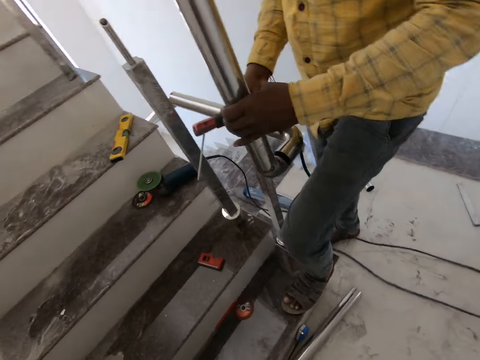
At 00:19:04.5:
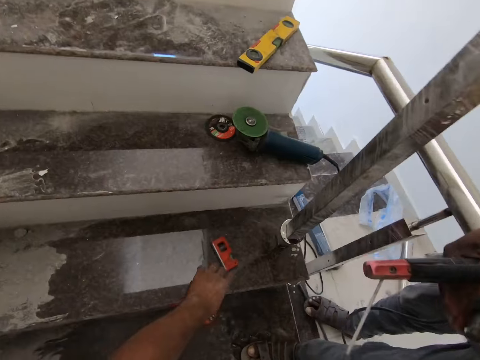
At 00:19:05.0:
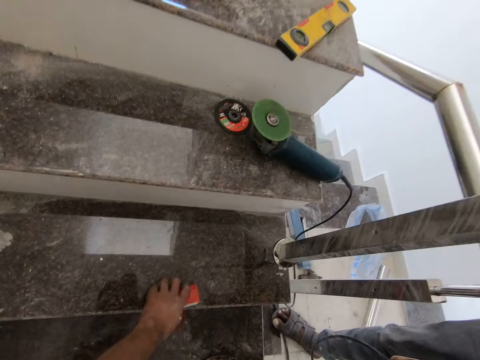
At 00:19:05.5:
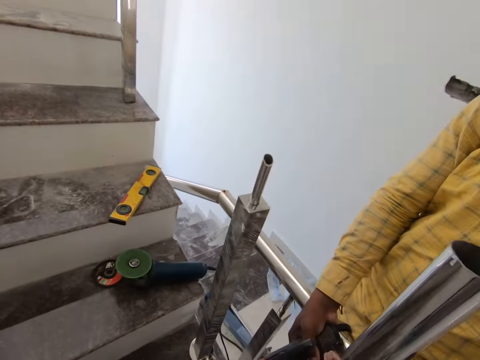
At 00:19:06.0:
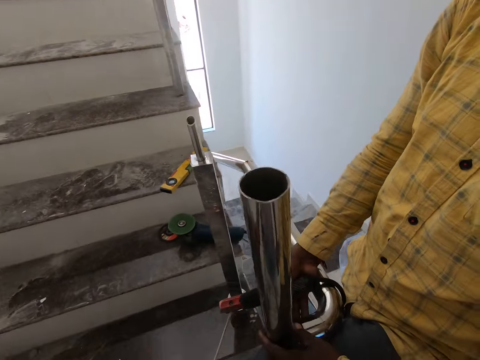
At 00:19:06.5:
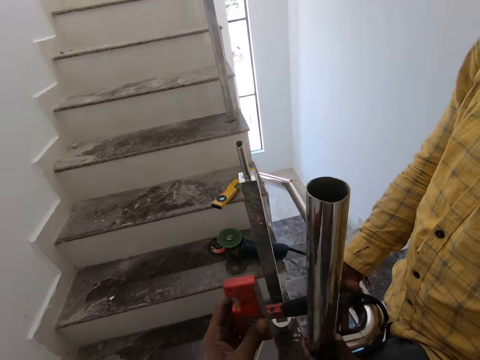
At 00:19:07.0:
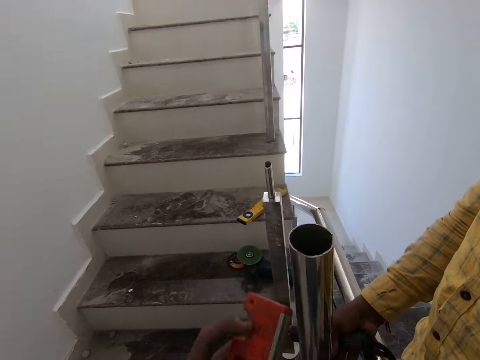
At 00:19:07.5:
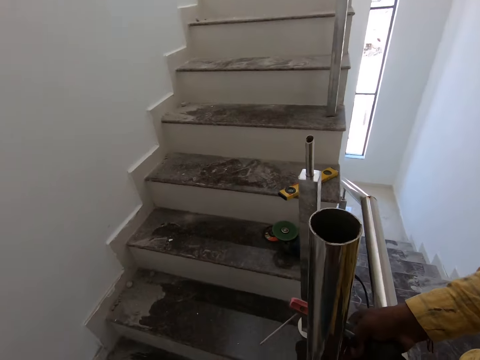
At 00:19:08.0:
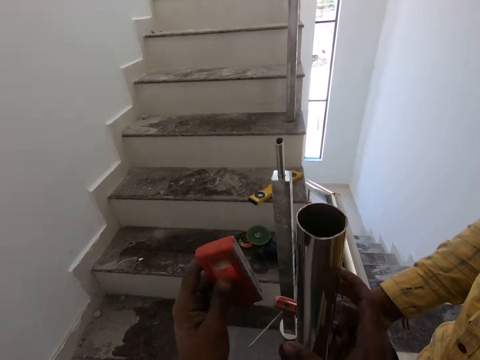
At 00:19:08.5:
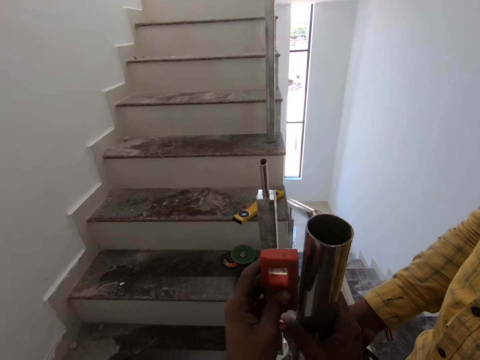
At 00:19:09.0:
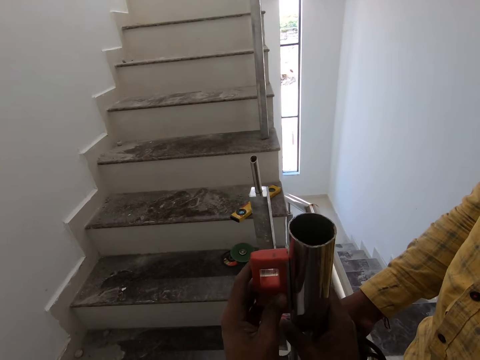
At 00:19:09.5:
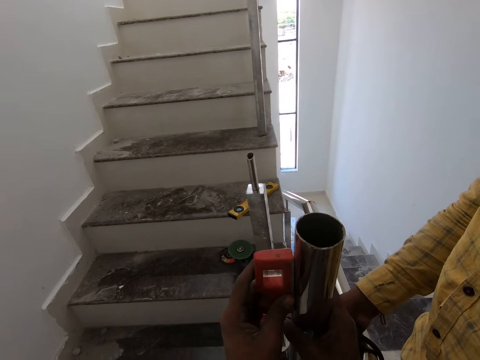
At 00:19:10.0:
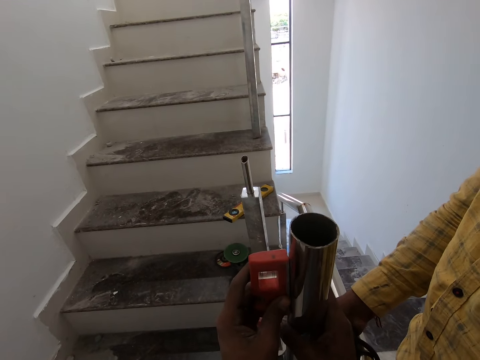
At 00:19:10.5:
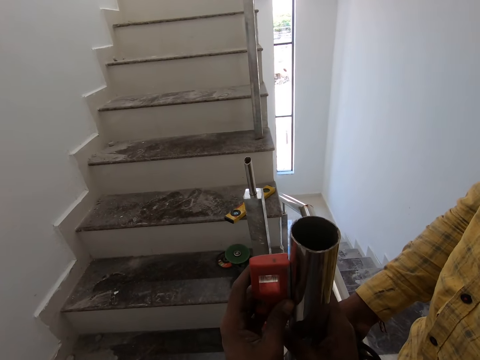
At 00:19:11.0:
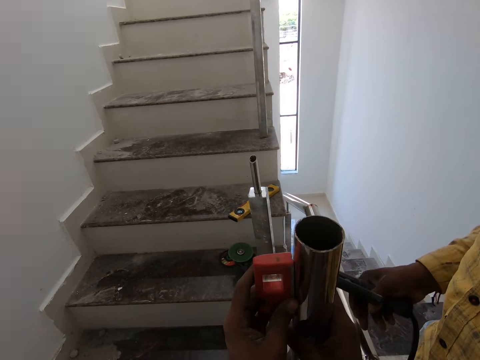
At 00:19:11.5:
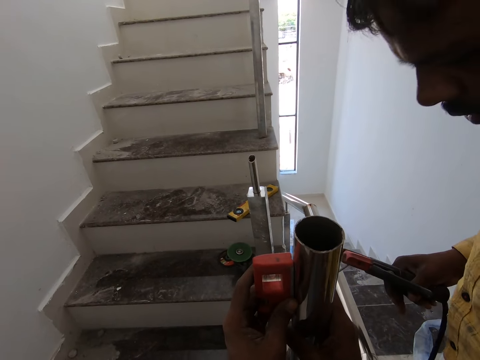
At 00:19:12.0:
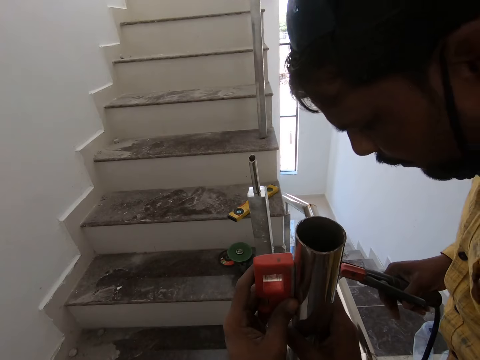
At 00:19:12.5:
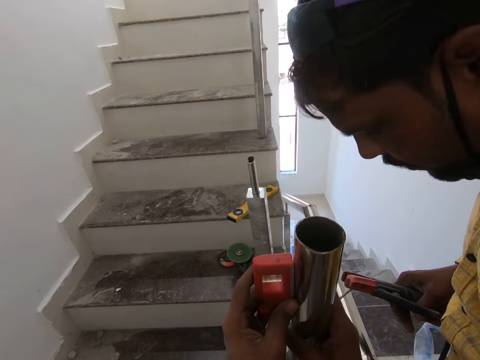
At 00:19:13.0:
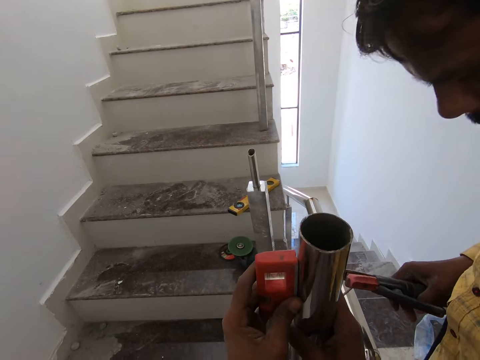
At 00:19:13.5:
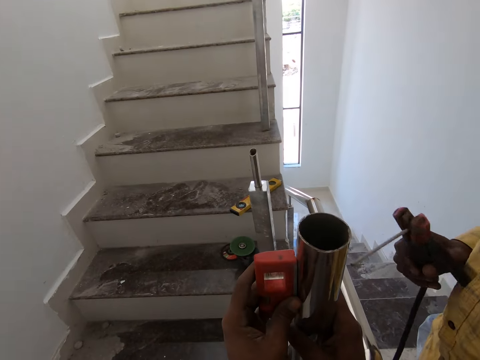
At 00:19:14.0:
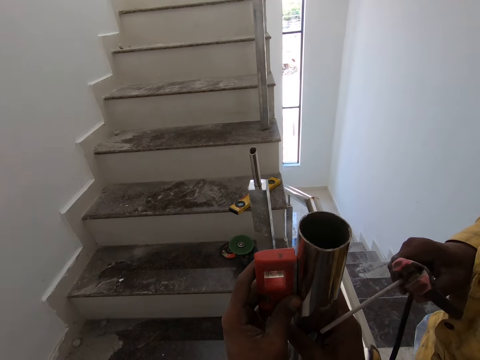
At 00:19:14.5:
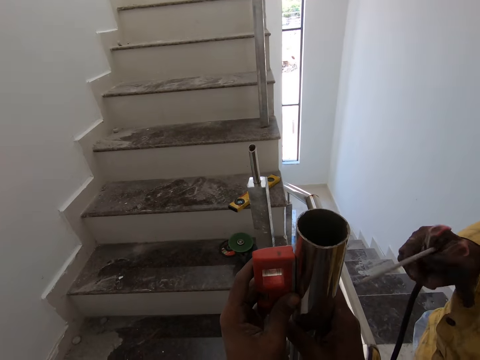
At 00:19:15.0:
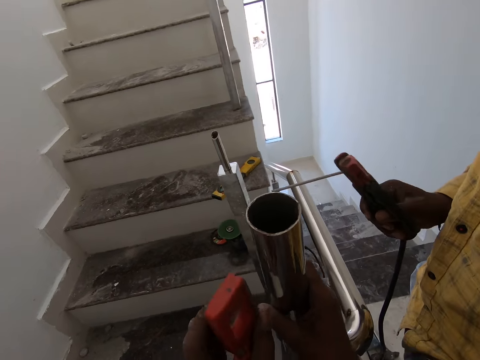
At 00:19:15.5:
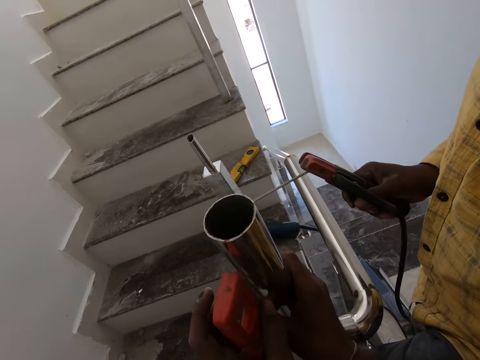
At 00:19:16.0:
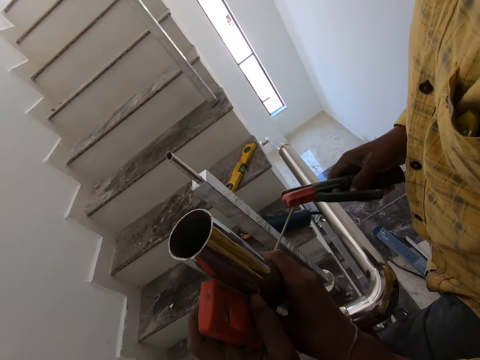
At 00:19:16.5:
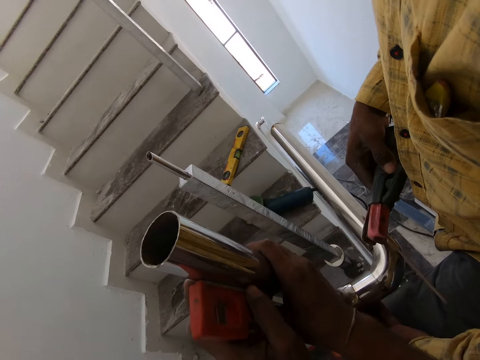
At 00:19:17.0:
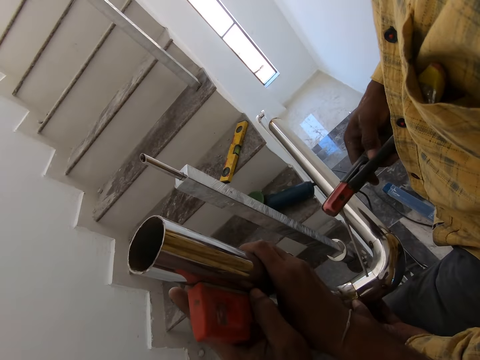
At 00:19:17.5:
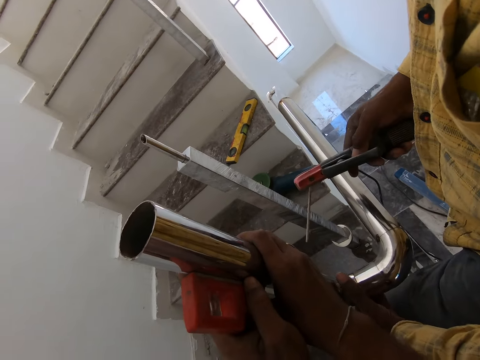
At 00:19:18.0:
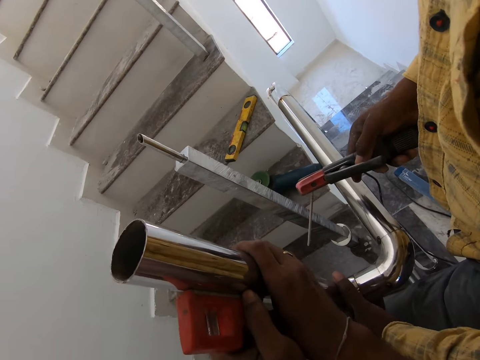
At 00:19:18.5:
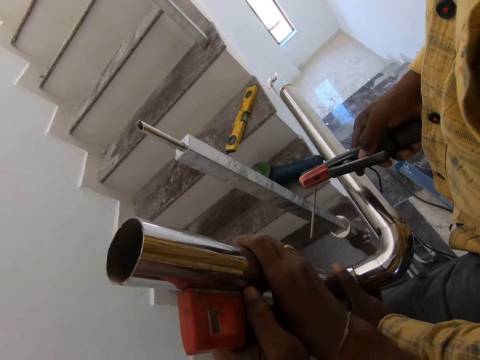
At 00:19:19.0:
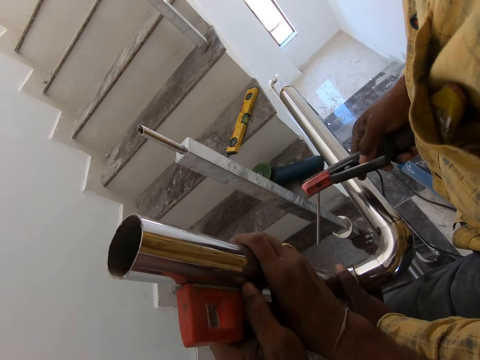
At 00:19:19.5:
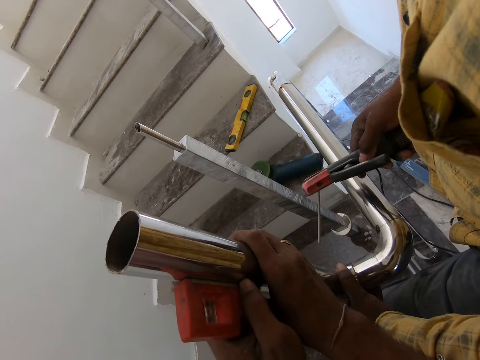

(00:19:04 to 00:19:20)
The camera wearer joins metal. They pick up a spirit level. They level the steel rod with the spirit level. They look around. A man hits the steel rod with an electrode. The camera wearer moves the spirit level.

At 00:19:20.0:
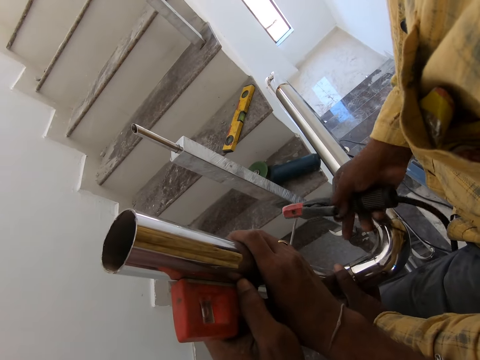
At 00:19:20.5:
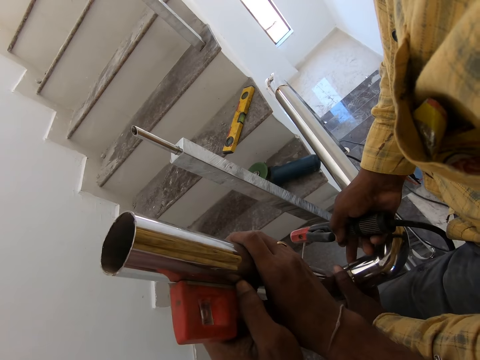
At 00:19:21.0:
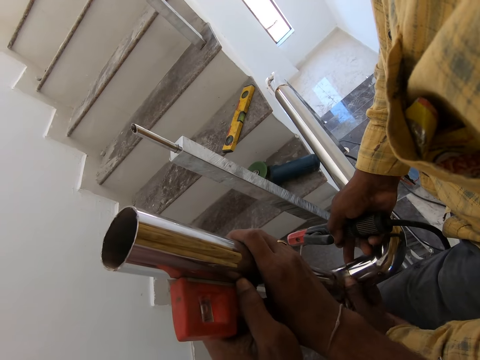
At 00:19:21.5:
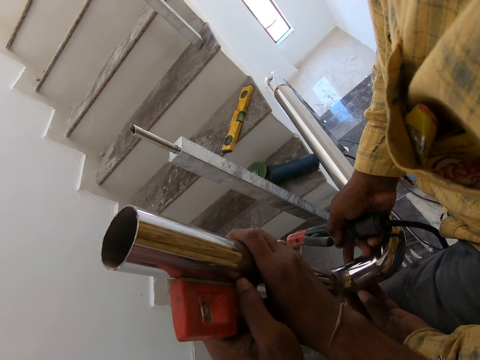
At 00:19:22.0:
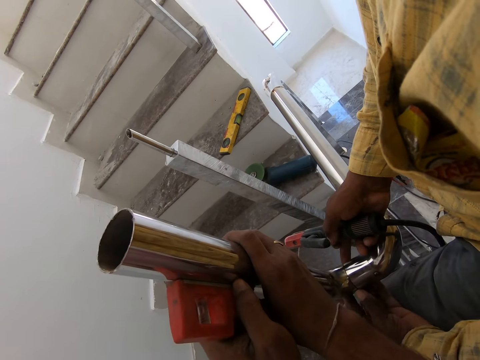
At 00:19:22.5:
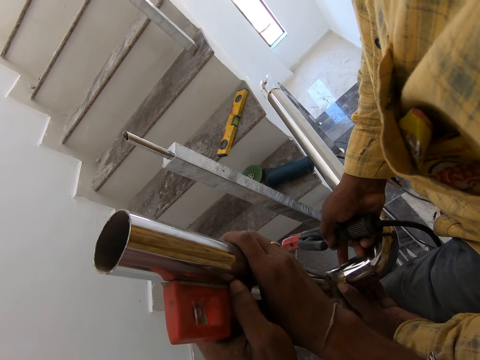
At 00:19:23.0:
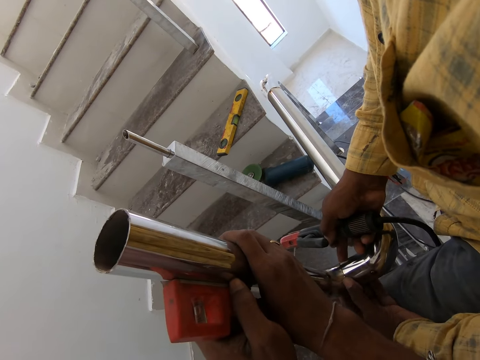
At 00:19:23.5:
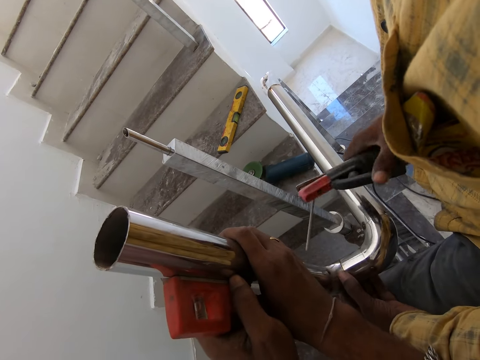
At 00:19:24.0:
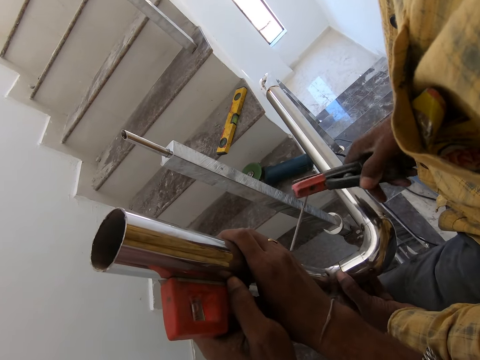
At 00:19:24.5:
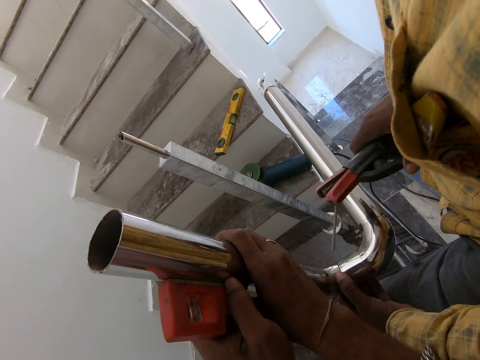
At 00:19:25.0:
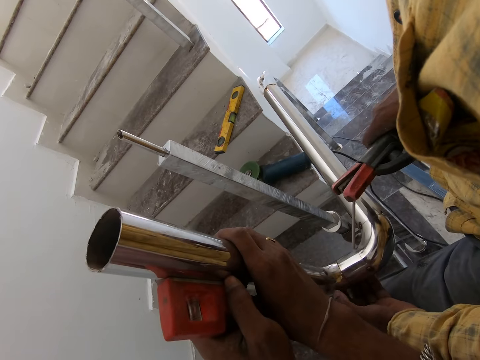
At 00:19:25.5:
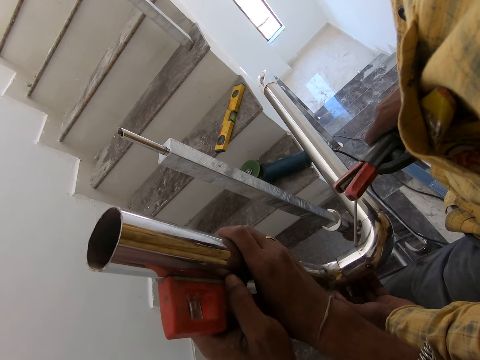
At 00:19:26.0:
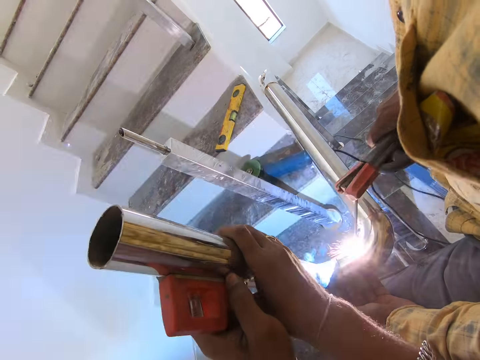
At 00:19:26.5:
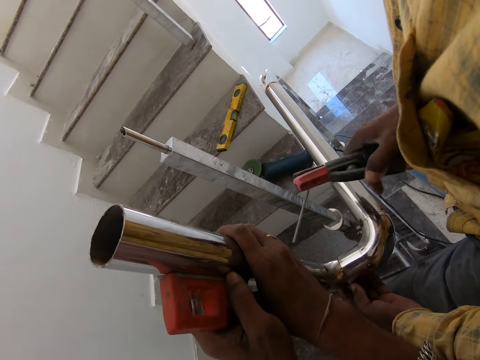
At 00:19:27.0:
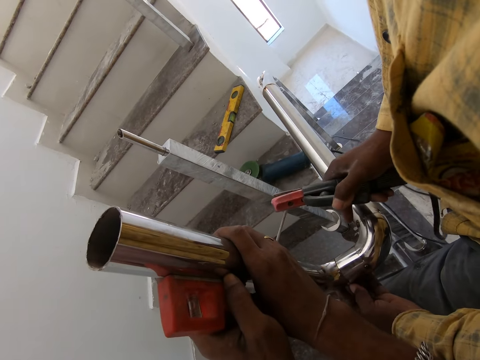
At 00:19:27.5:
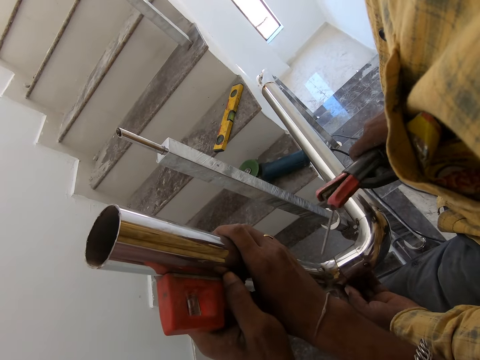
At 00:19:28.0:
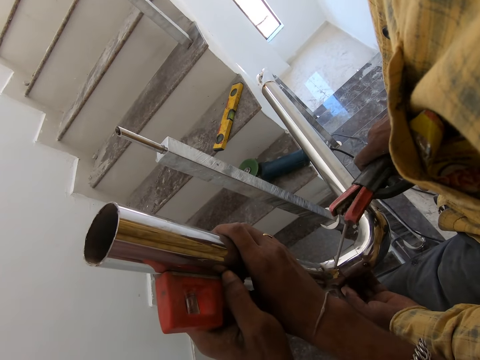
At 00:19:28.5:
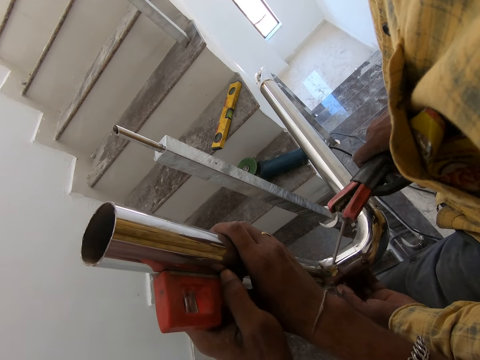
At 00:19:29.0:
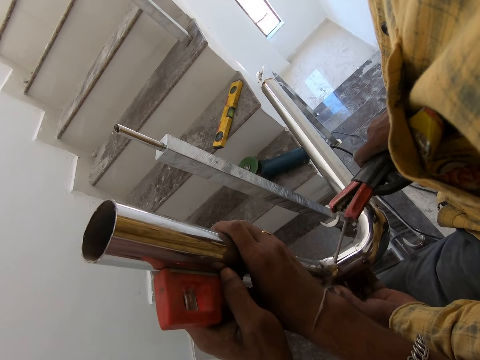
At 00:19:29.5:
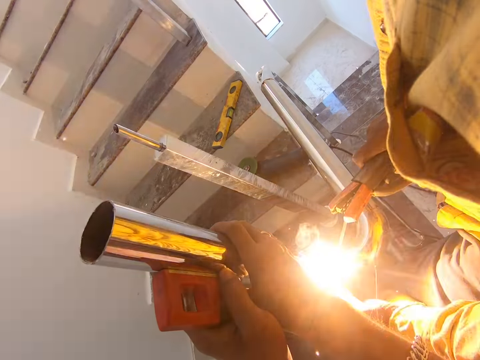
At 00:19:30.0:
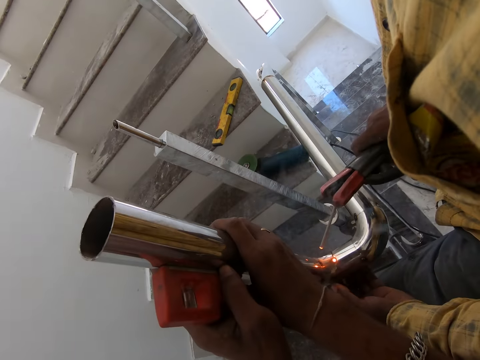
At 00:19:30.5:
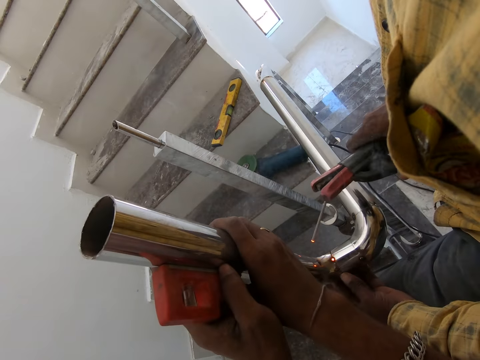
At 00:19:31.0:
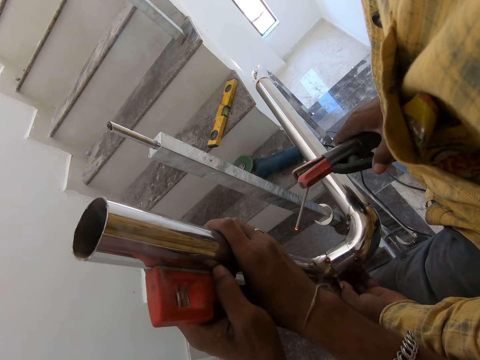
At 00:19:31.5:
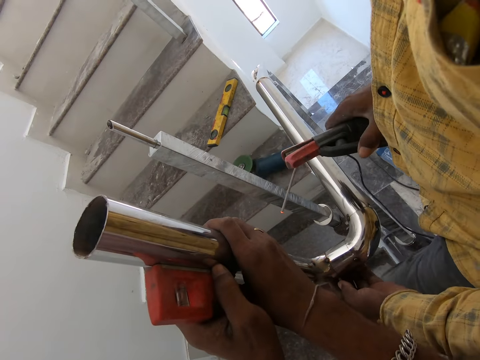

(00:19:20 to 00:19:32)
The camera wearer joins metal. A man adjusts the steel rod on the stair. The camera wearer welds metal. The man welds the steel rods.
